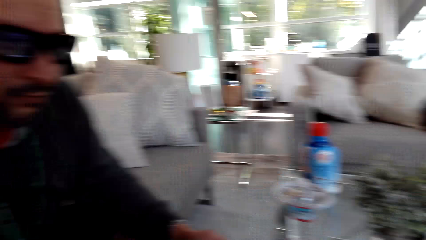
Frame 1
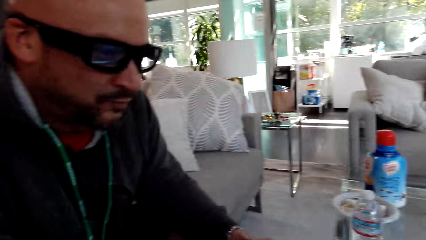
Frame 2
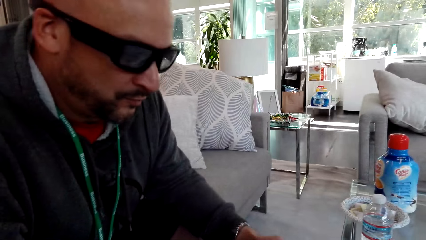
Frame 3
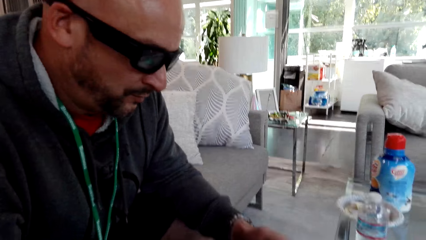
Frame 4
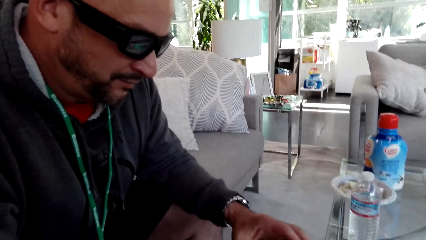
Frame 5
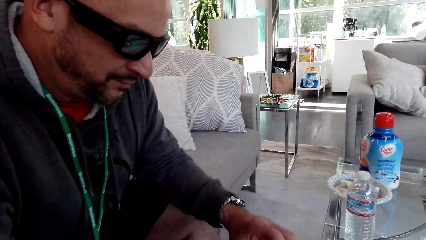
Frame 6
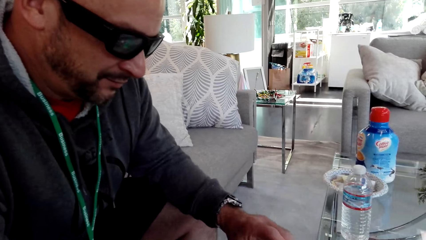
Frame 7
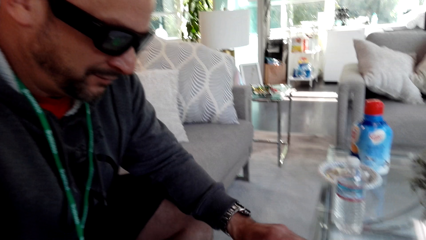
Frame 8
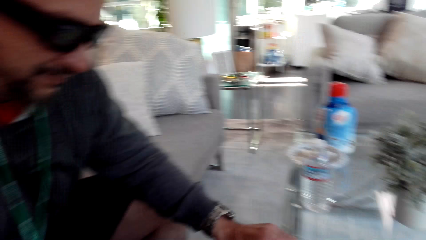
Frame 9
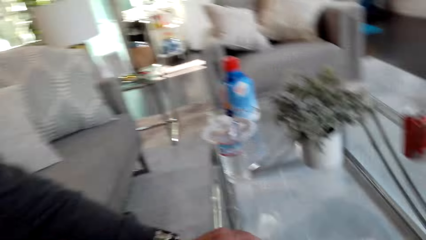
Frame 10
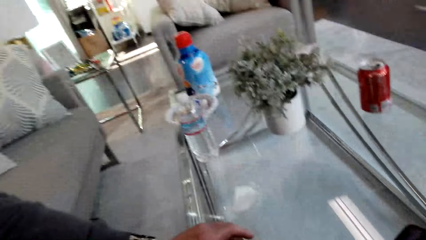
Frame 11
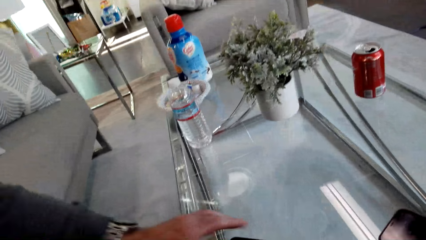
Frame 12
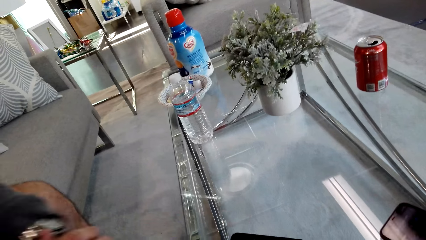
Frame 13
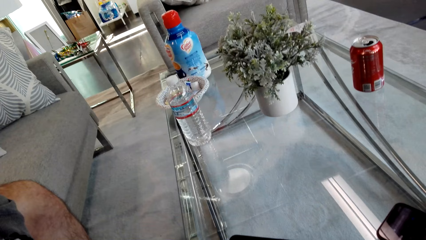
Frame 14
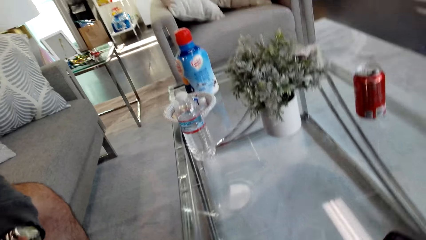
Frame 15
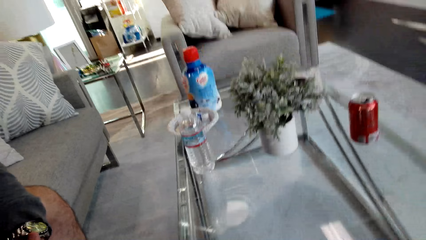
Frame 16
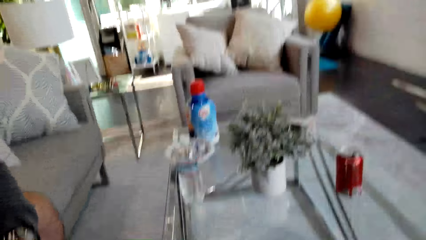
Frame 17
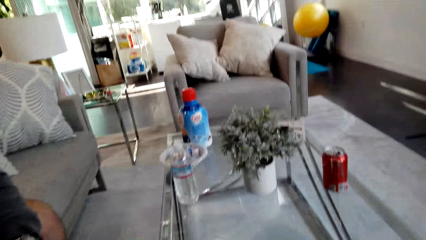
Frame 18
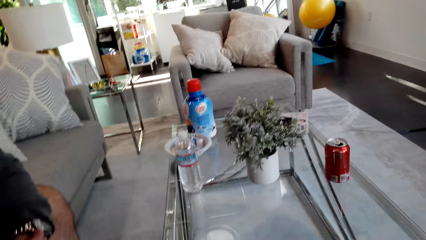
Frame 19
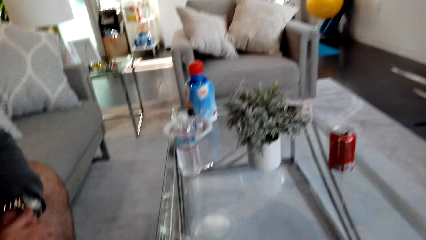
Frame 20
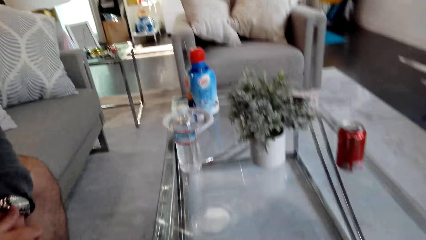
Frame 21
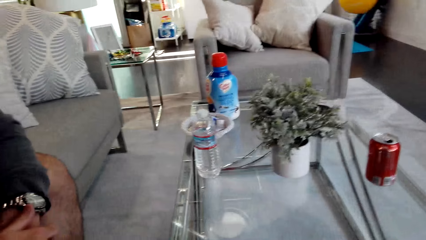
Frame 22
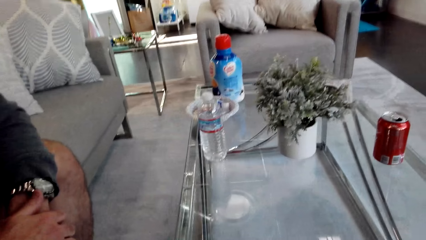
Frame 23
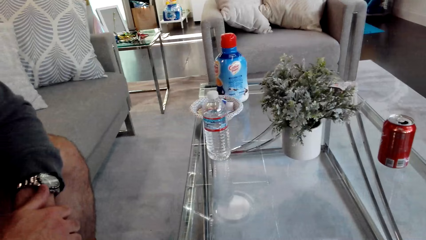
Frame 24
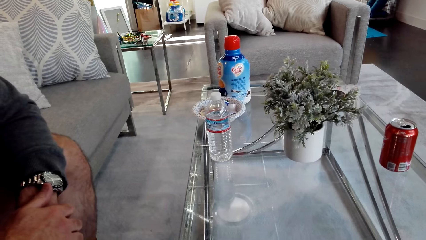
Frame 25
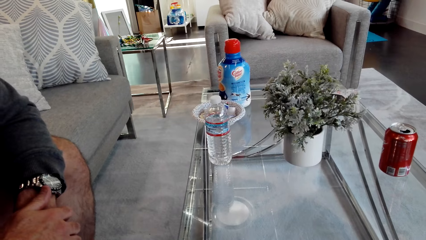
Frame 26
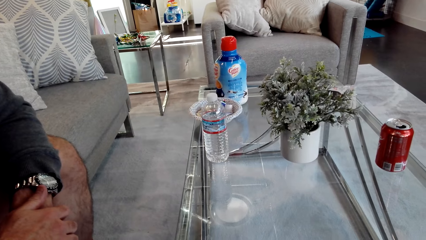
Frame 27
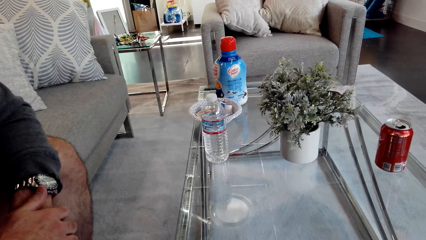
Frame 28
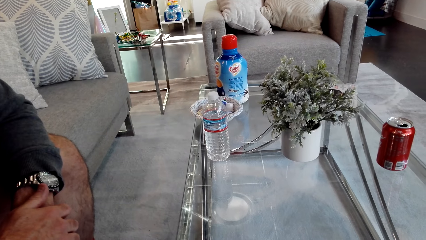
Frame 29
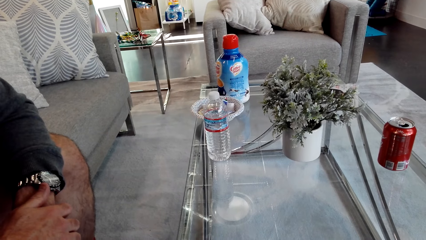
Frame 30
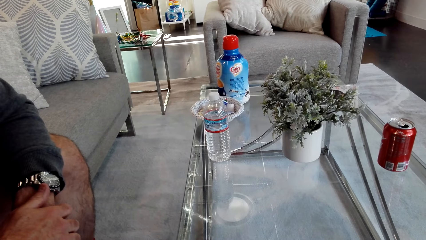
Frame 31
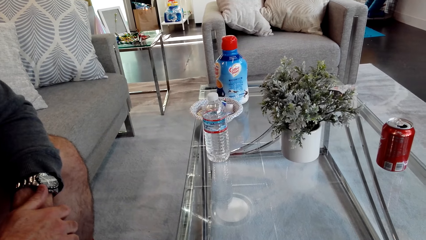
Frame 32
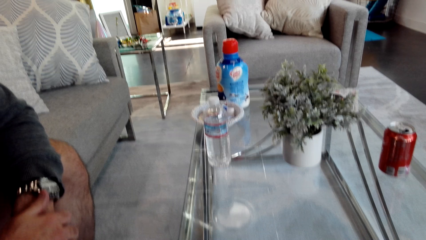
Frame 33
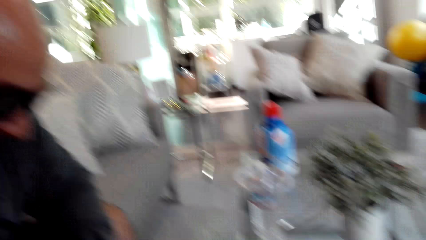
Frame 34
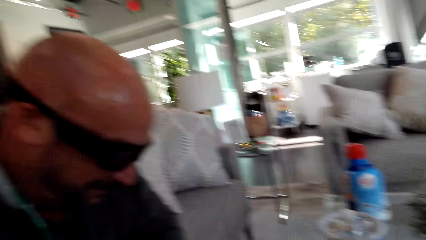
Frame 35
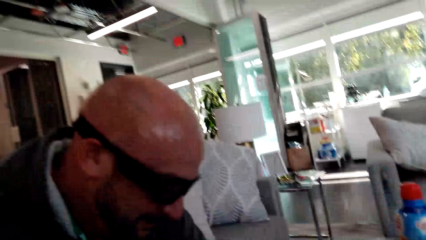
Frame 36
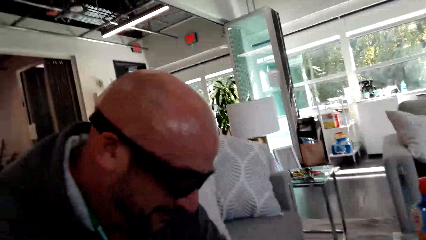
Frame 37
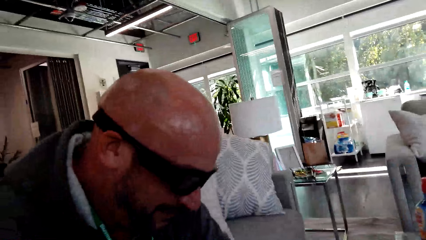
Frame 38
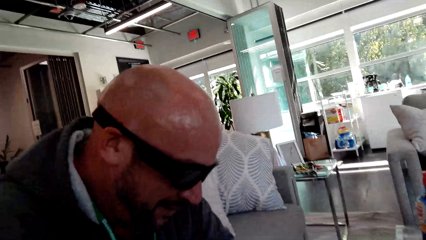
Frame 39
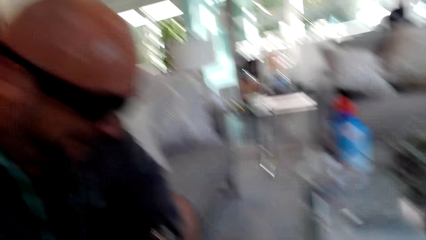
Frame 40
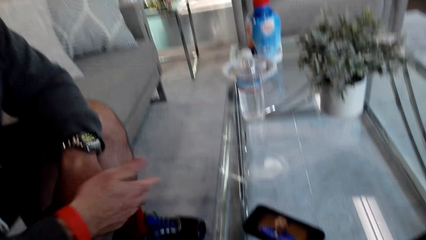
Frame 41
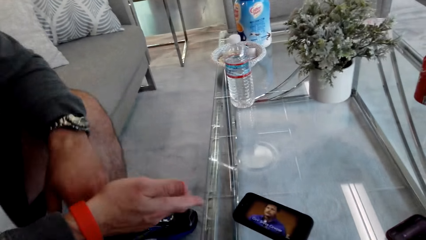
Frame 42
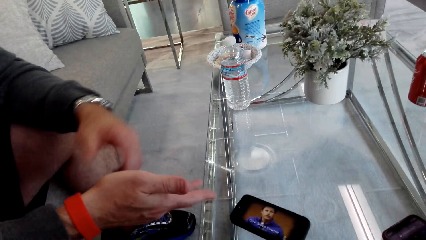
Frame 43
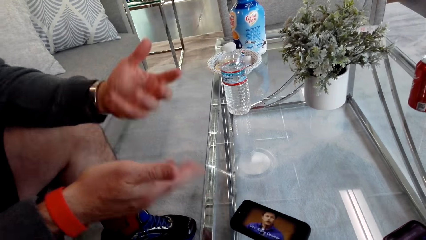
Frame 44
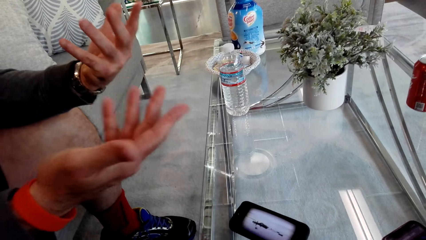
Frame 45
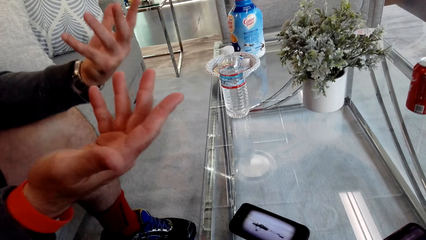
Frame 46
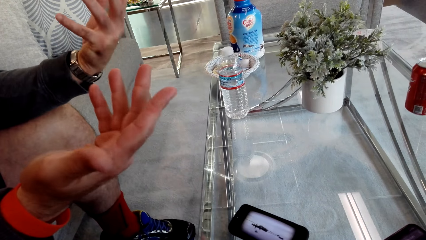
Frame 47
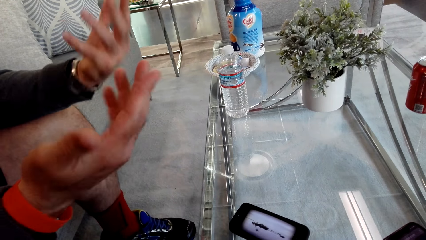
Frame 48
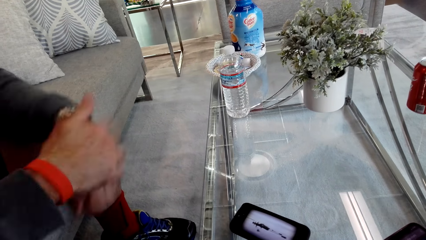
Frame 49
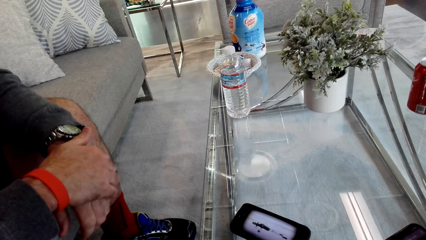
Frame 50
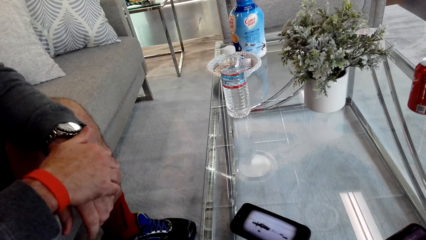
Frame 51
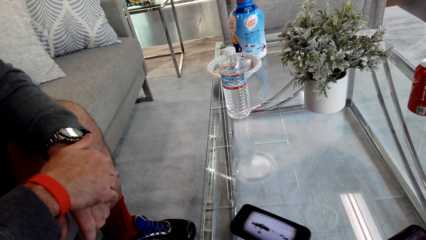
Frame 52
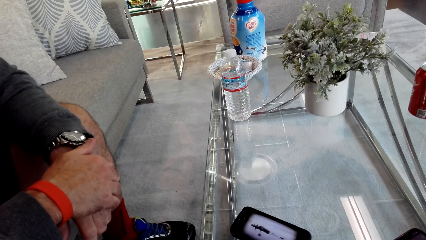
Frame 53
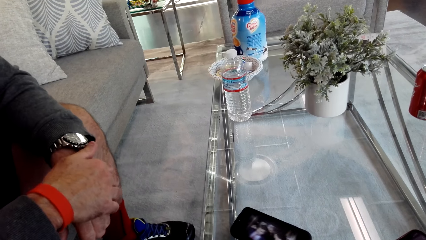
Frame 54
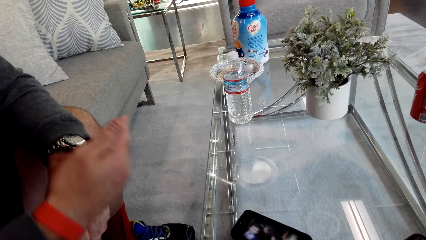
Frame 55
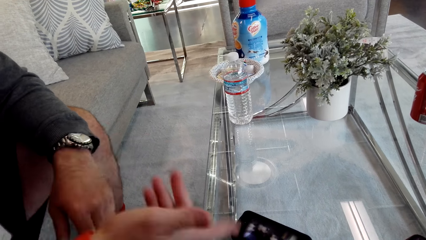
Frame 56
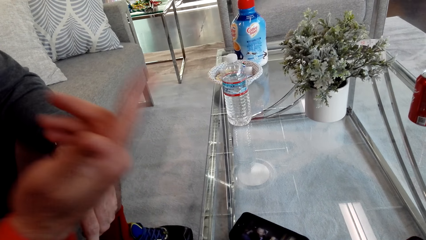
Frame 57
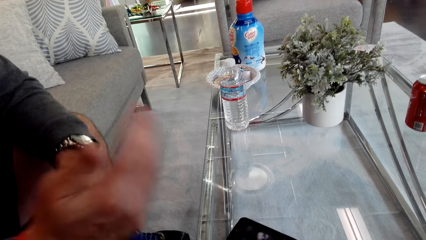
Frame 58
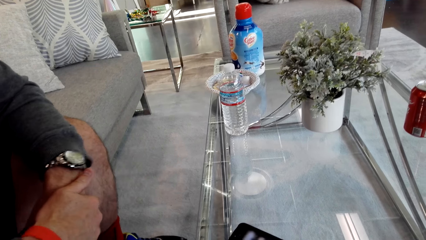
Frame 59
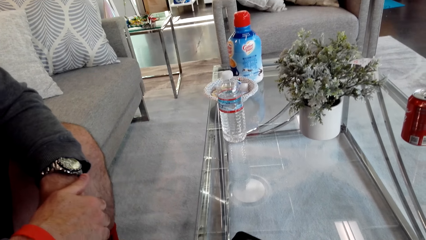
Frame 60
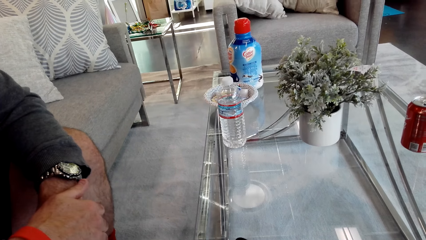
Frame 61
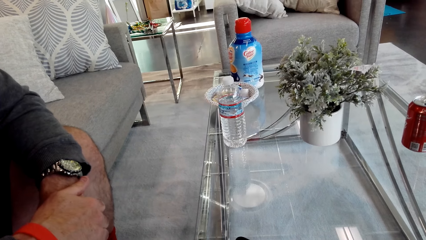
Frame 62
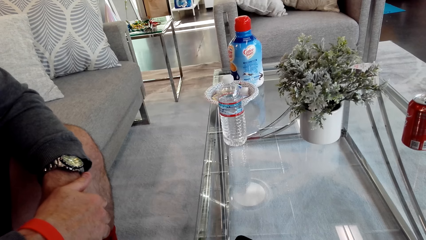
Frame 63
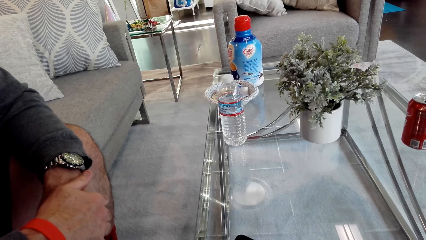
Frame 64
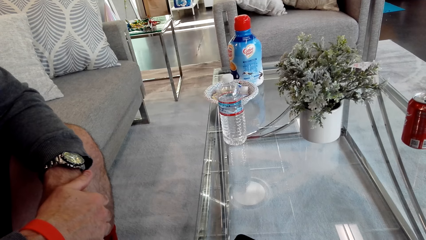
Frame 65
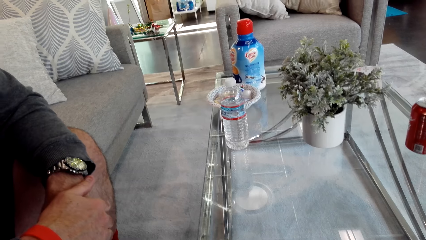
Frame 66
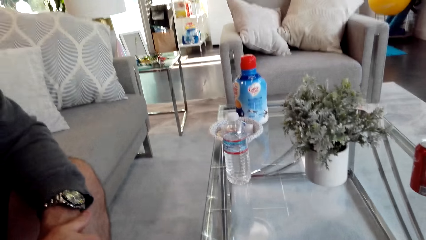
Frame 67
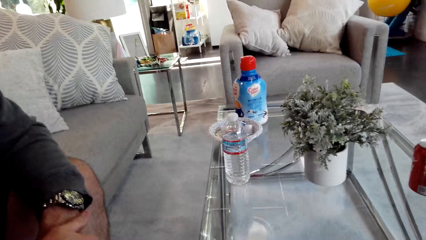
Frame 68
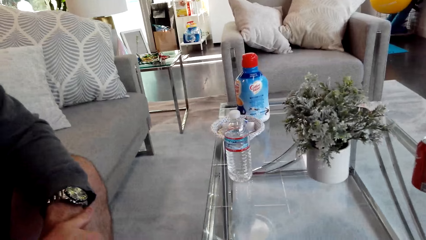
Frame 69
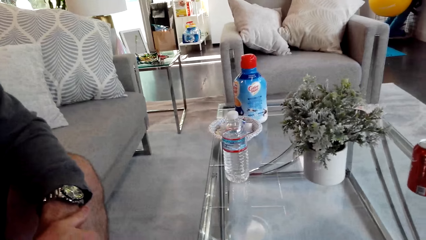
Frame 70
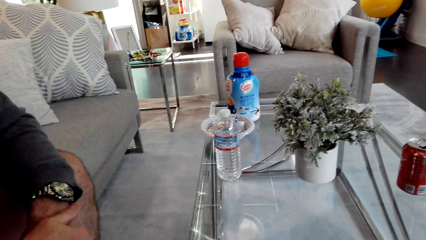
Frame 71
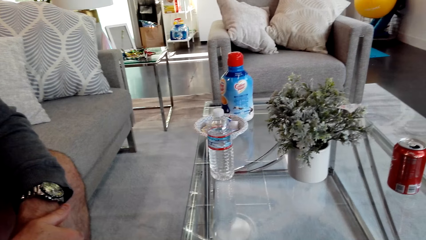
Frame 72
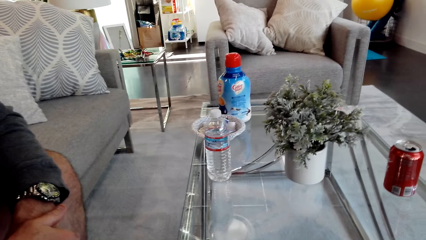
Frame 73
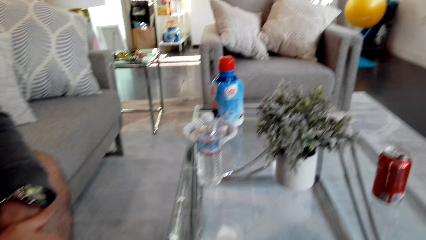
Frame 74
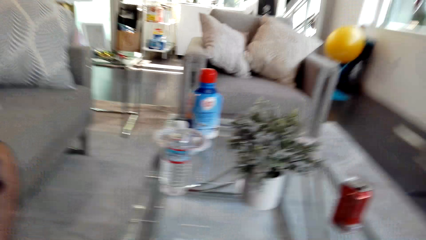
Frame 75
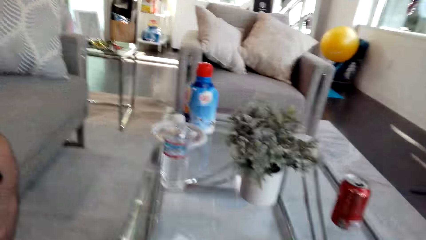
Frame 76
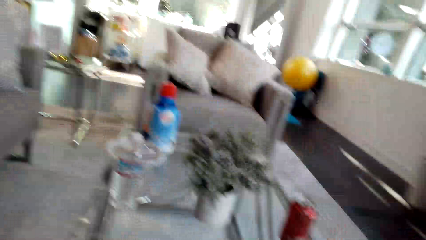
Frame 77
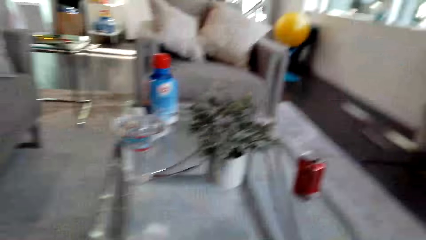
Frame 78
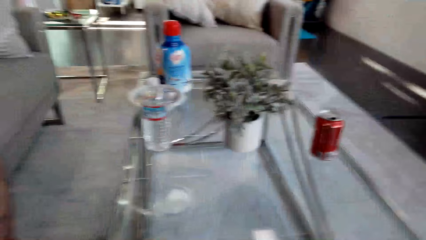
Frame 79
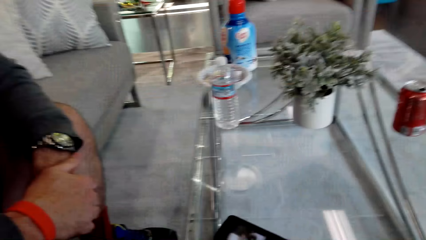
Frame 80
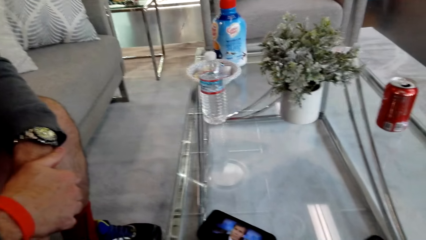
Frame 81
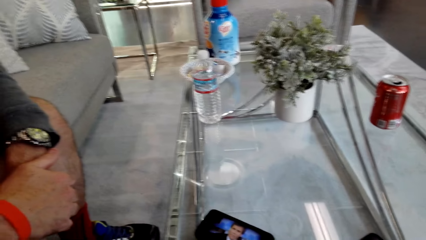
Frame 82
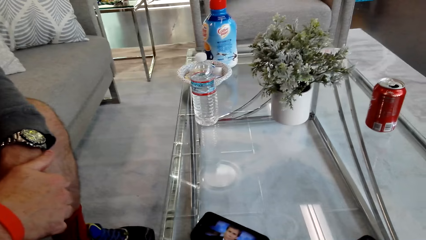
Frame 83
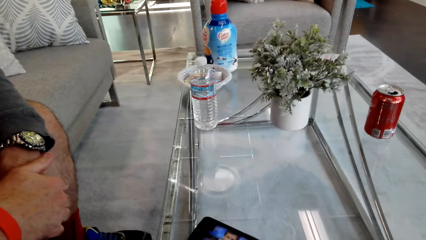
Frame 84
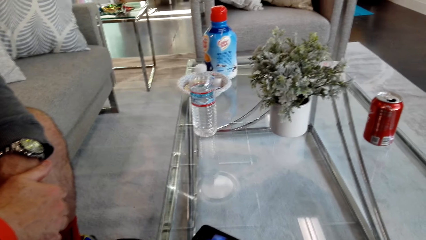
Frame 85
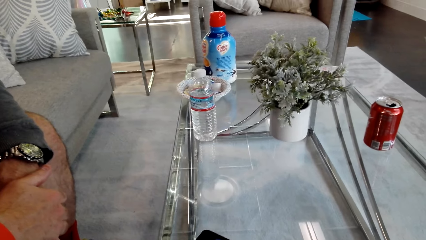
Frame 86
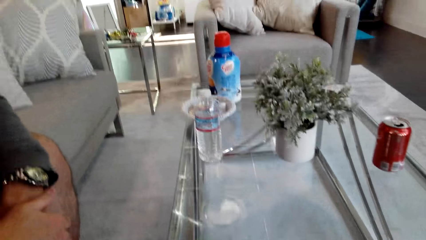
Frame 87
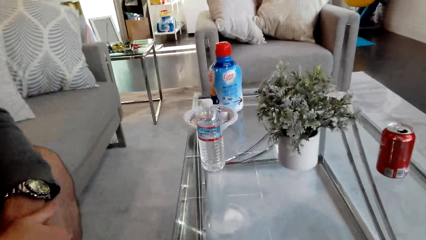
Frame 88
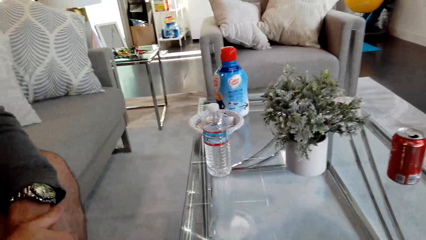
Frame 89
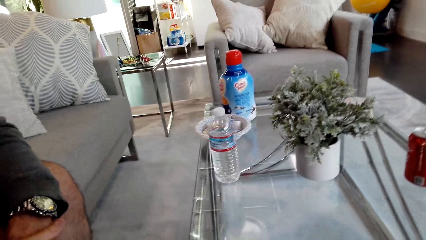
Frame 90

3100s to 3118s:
Someone puts a phone on the table. A man holds his hands together. The camera wearer looks at the man. They stare at the phone on the table. The man lifts his hands. The man holds his hands together. The man lifts a hand. The man holds his hands together. The camera wearer looks around.
